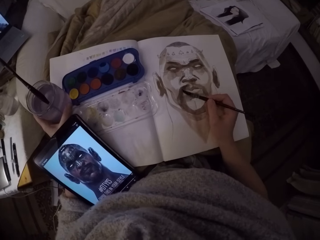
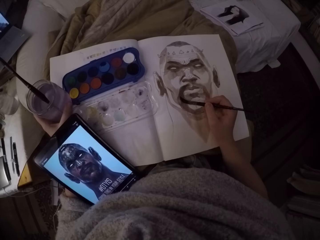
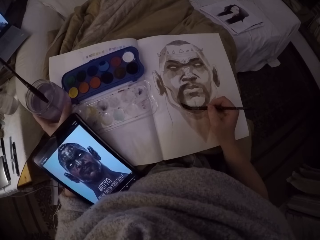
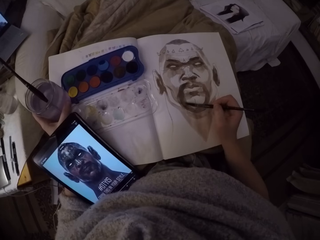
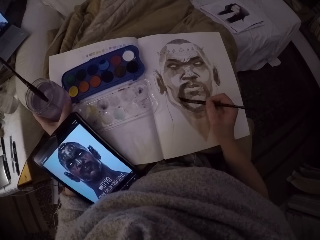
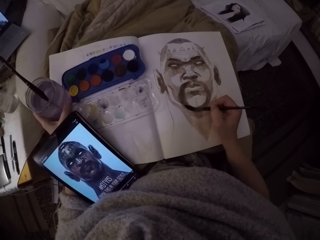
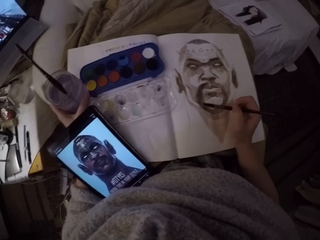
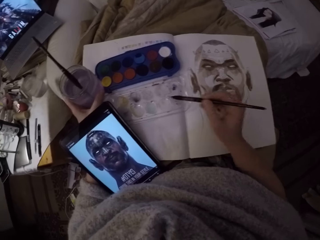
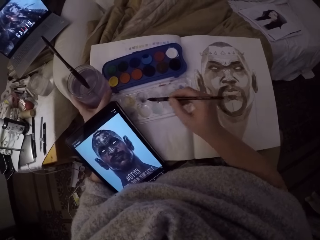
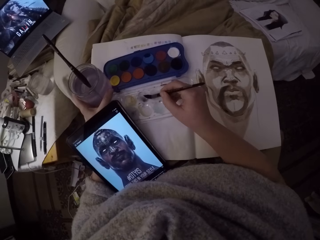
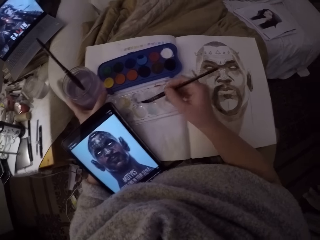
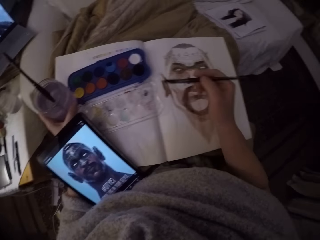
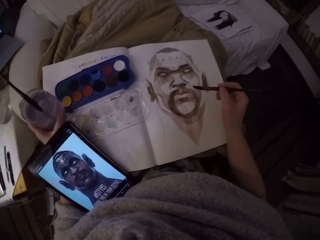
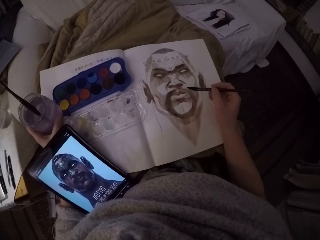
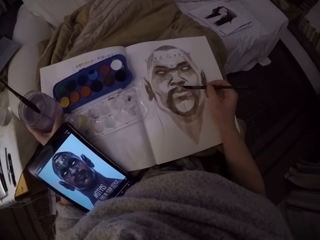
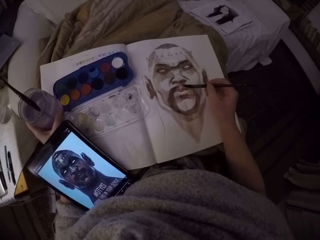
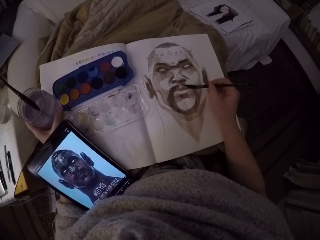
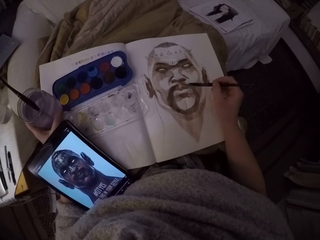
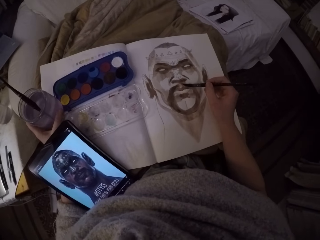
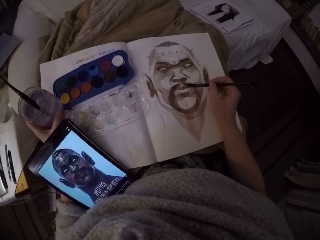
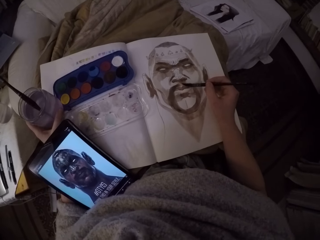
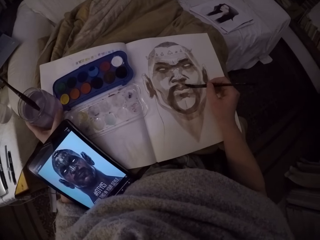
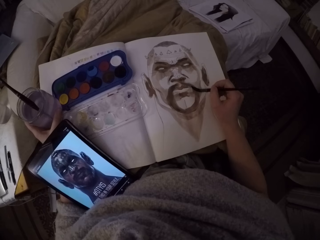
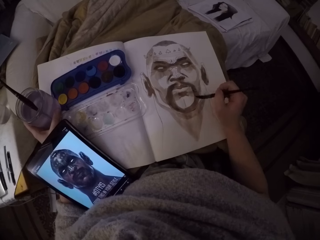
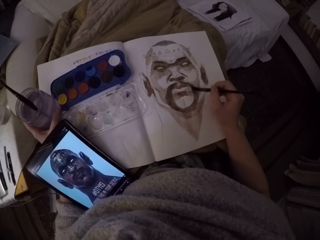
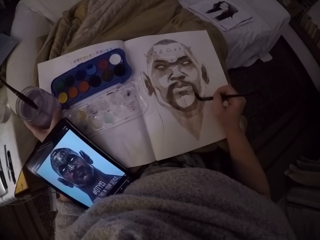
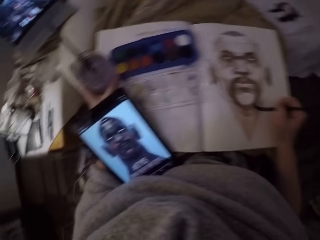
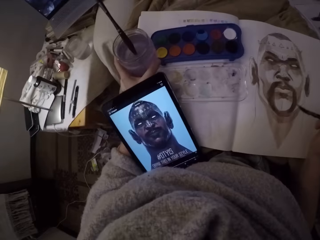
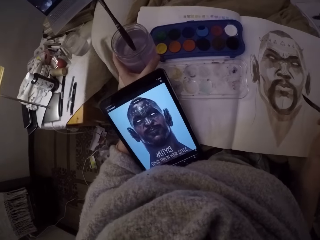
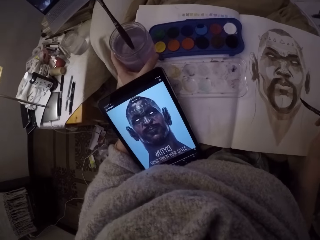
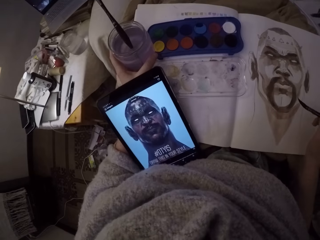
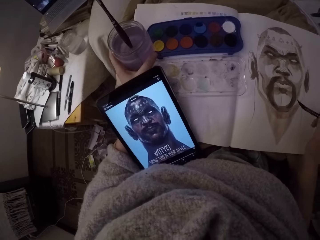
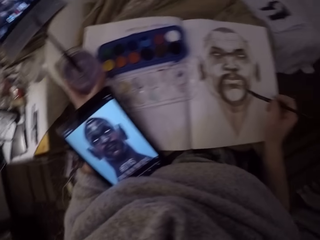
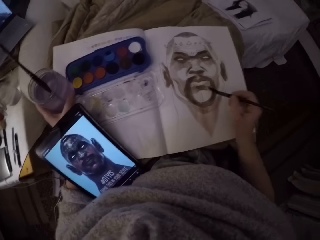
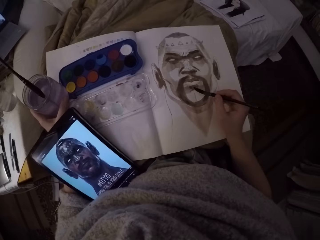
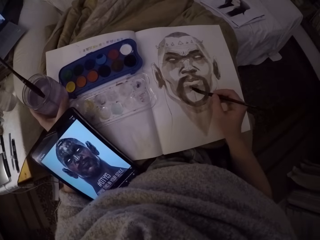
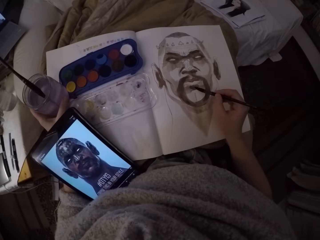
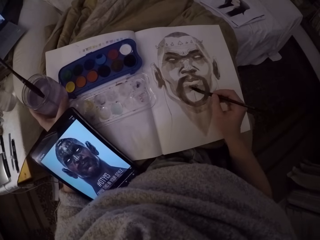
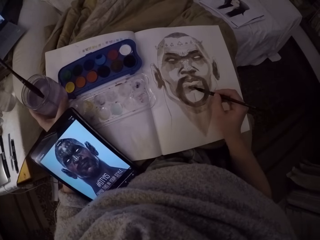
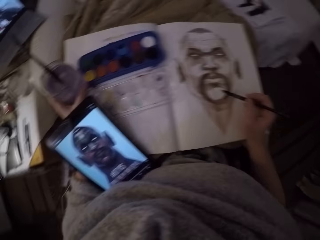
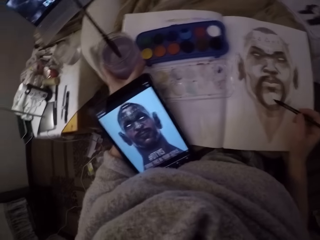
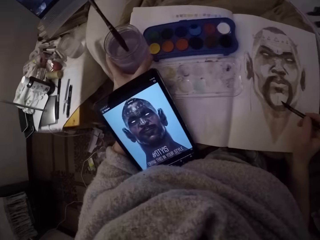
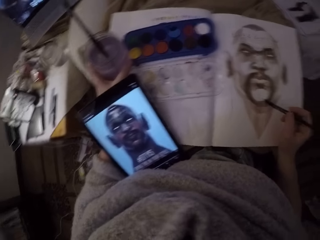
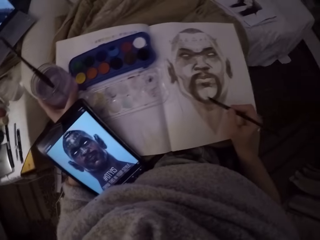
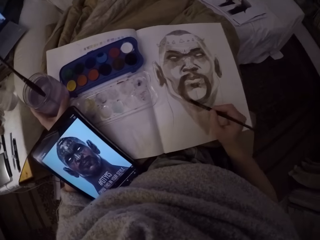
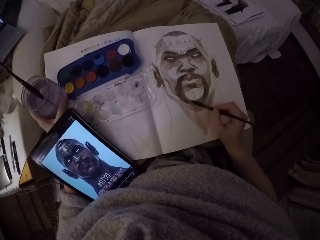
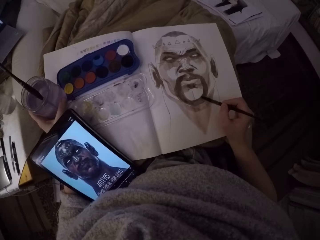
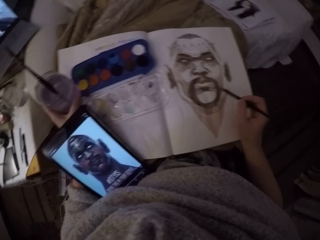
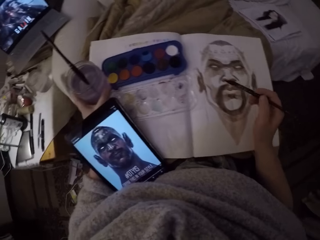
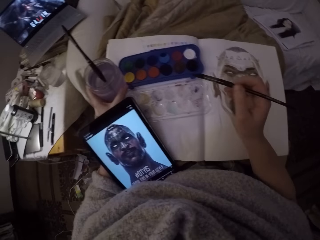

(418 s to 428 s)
The camera wearer rubs the paint brush on the art palette cover. They paint over a sketch.

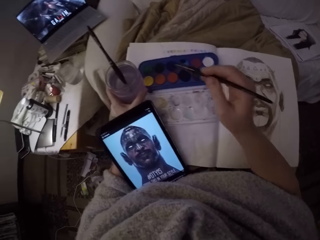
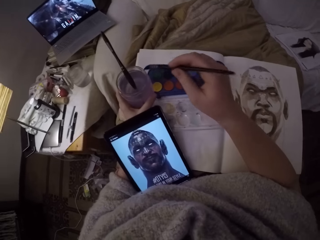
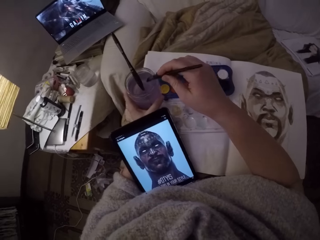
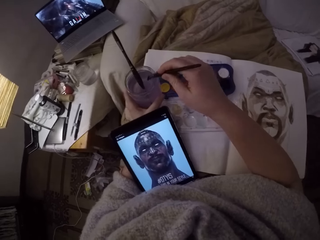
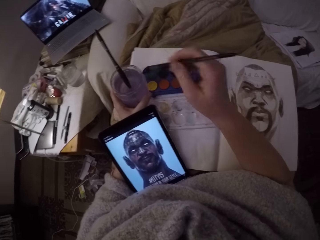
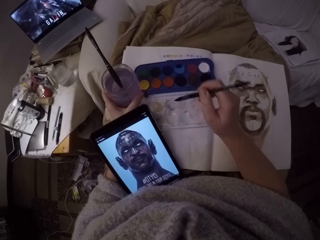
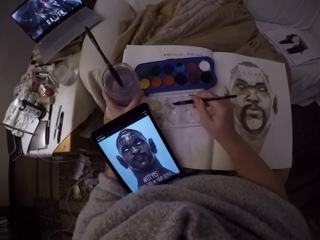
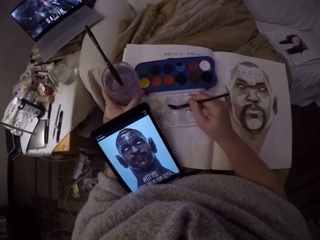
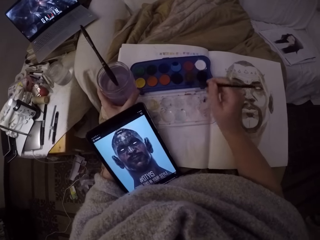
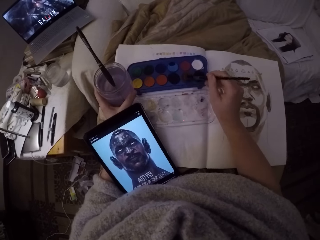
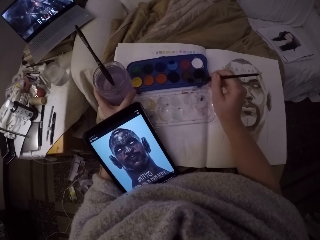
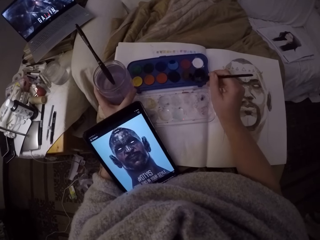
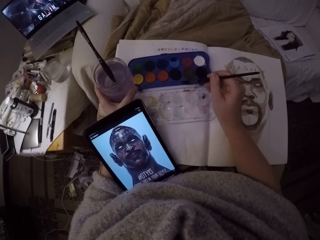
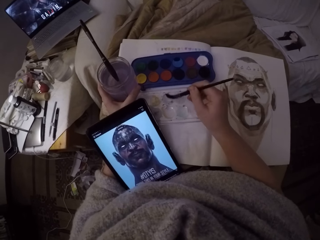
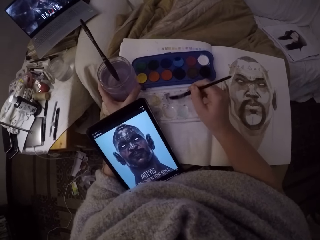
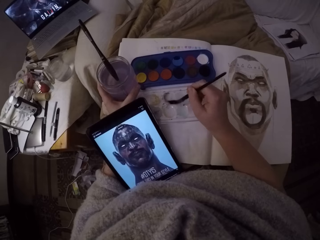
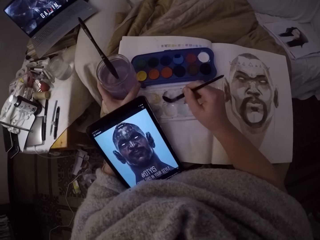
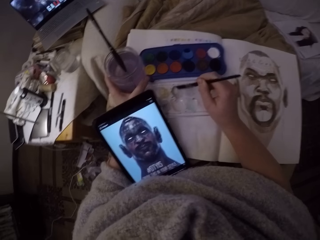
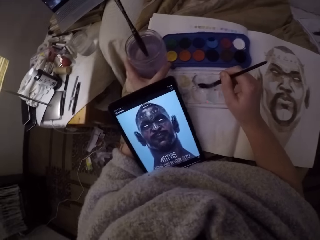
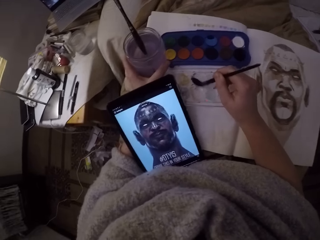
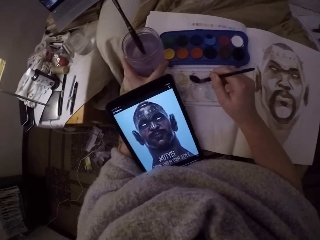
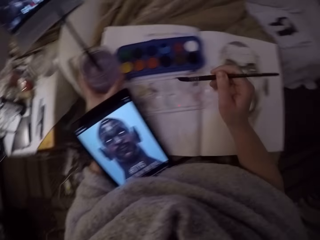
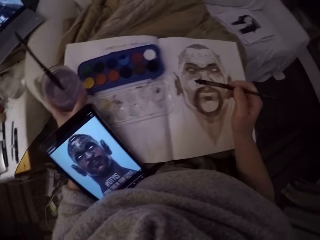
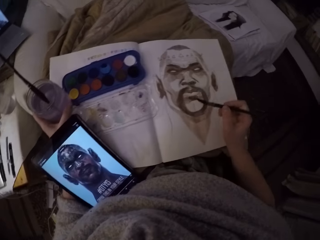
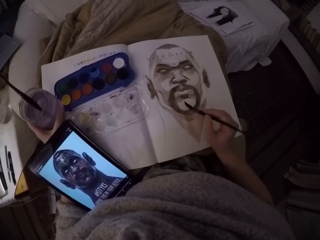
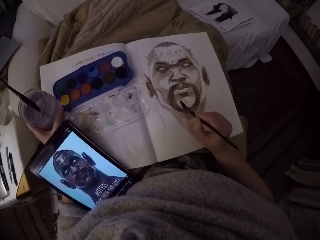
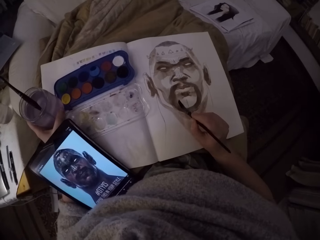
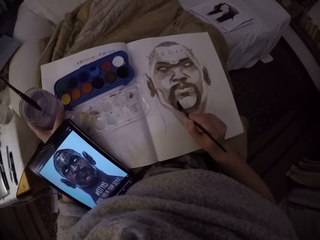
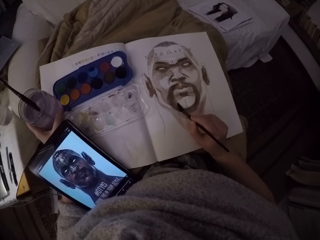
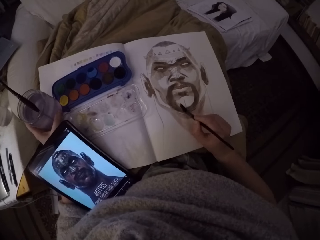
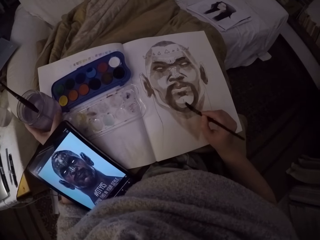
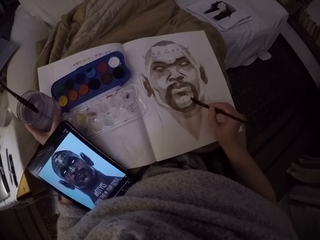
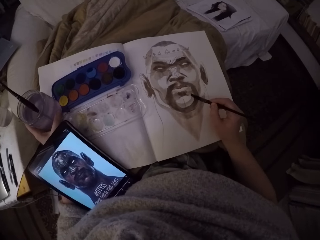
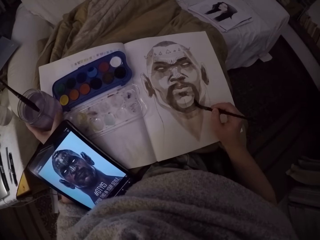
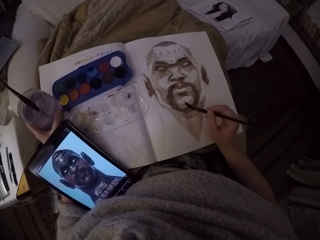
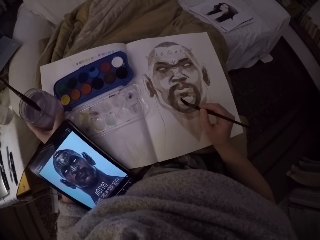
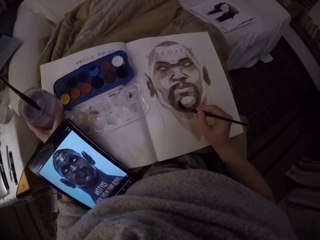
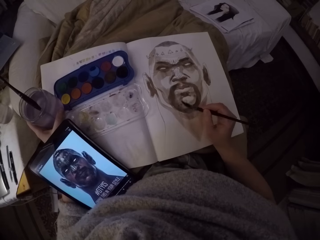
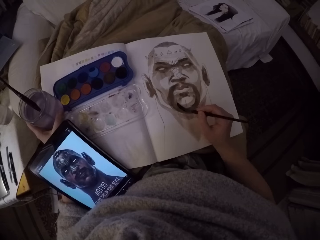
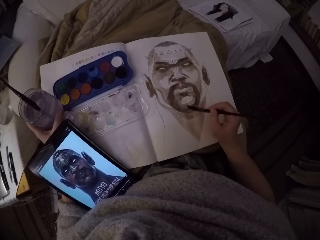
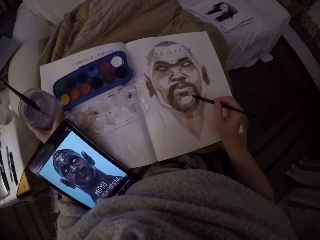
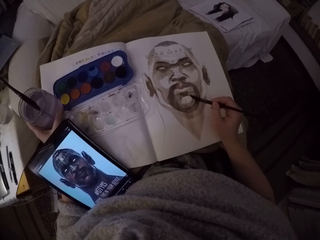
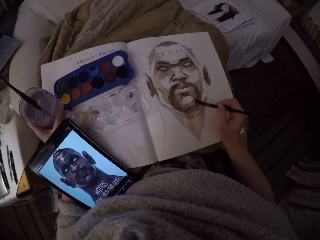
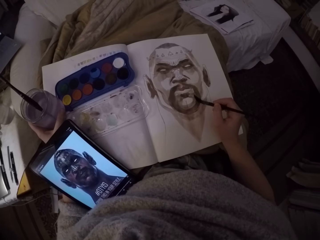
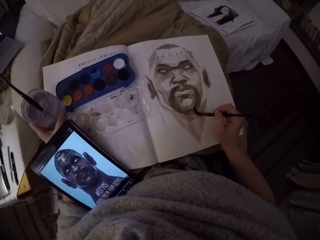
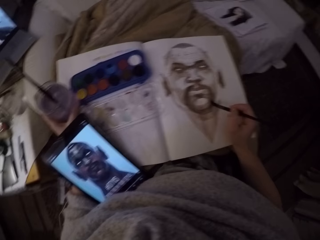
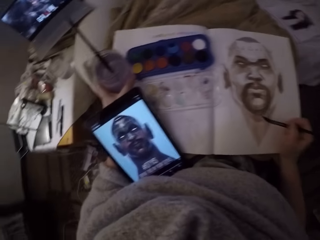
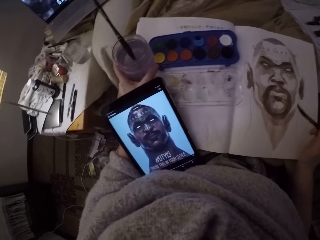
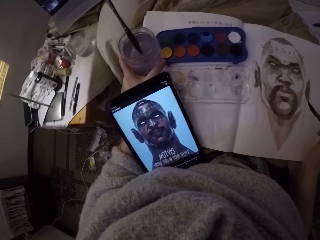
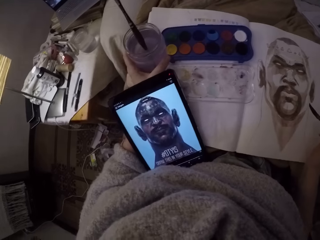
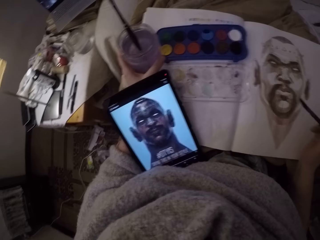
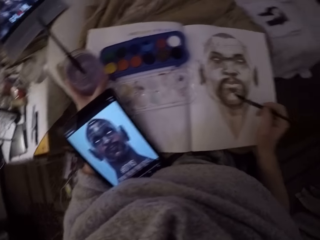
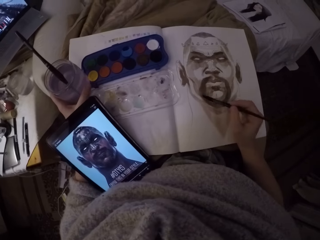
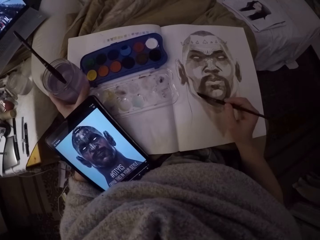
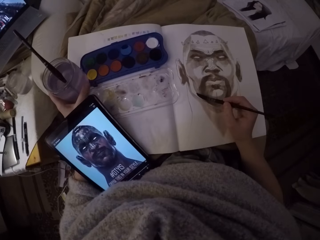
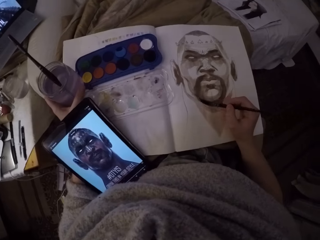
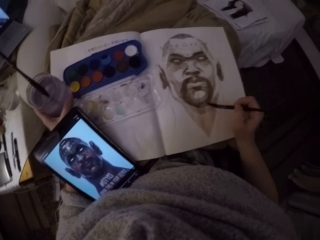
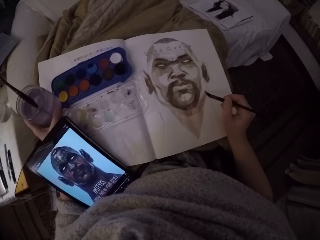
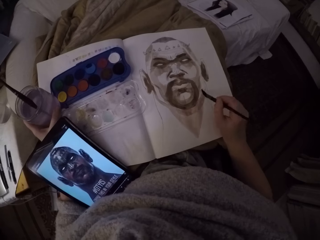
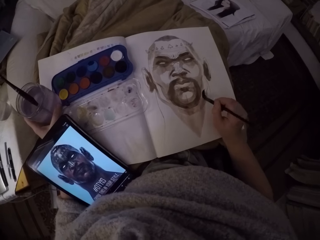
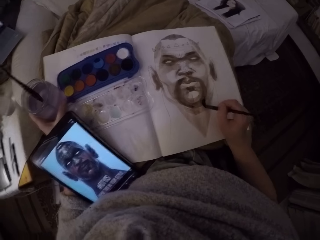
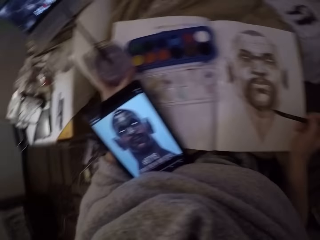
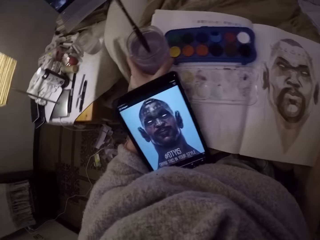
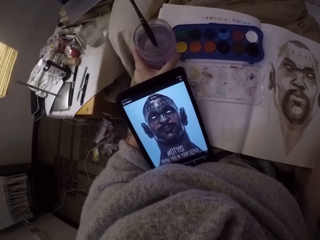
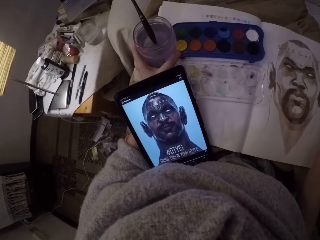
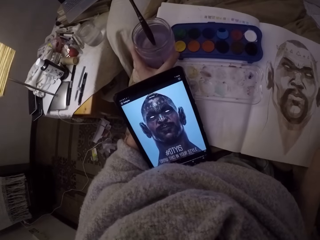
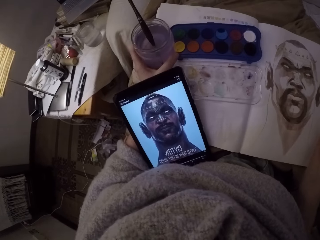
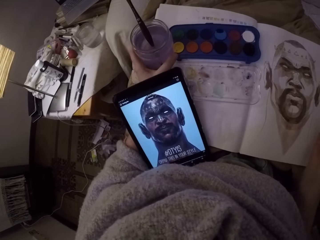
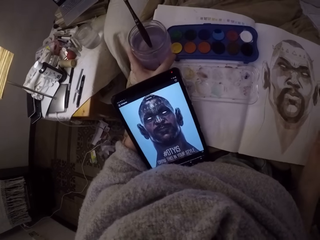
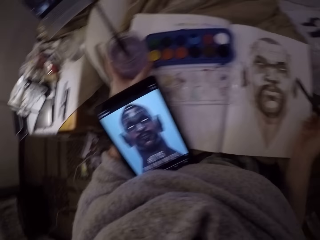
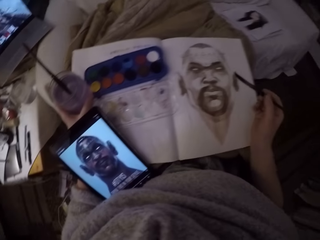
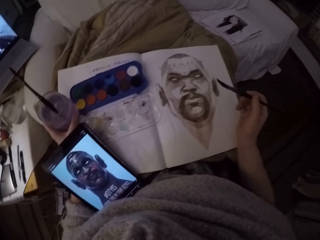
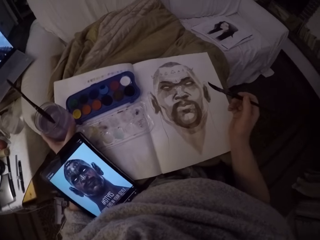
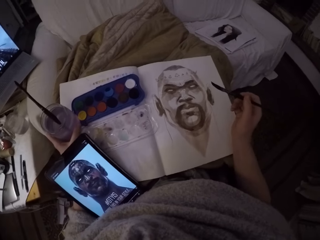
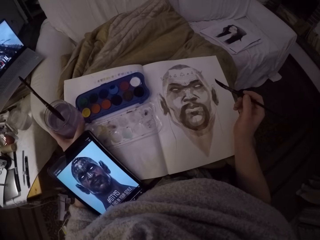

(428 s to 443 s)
The camera wearer dips the paint brush inside the paint on his left hand. He removes the paint brush. He rubs the paint brush on the art palette cover. He touches the brown color paint with the paint brush. He rubs the paint brush on the art palette cover. He paints over a sketch. He looks at the image in the phone.
